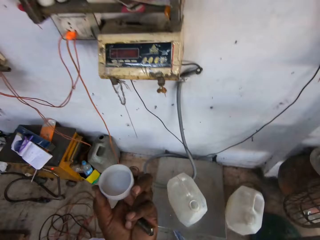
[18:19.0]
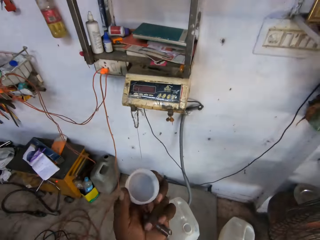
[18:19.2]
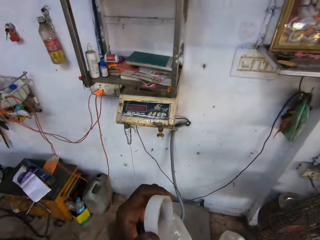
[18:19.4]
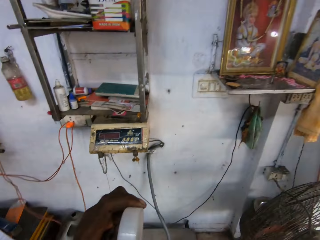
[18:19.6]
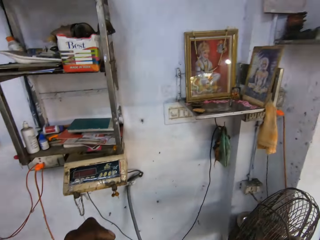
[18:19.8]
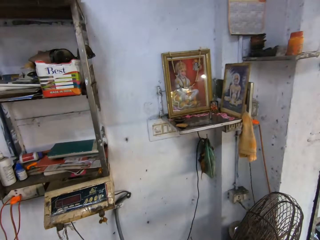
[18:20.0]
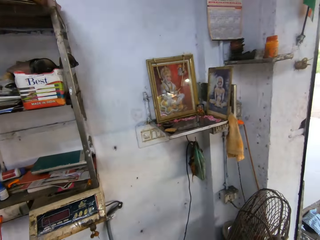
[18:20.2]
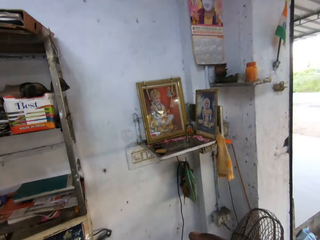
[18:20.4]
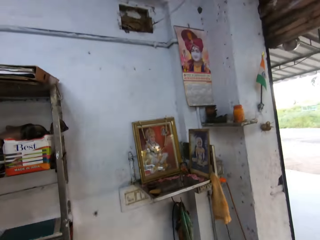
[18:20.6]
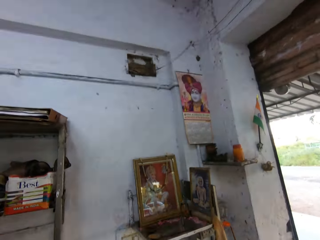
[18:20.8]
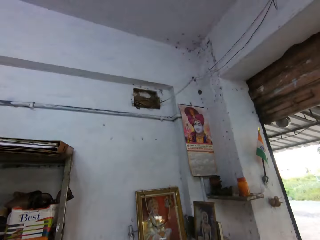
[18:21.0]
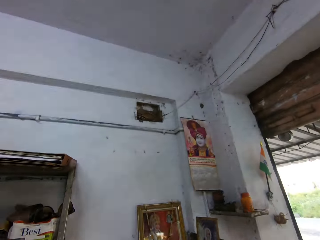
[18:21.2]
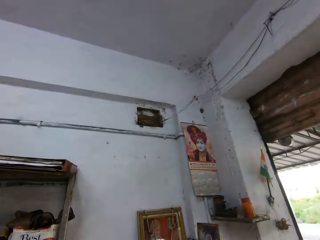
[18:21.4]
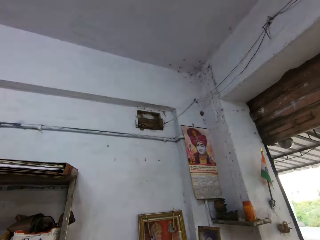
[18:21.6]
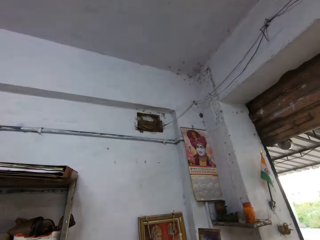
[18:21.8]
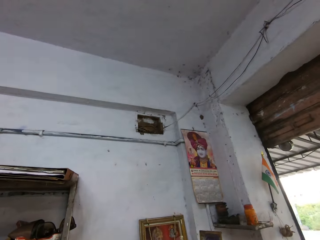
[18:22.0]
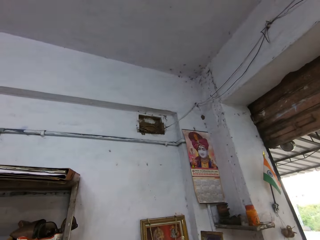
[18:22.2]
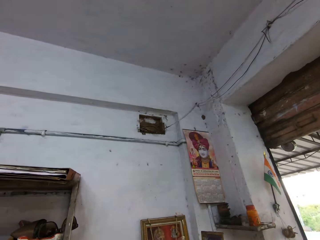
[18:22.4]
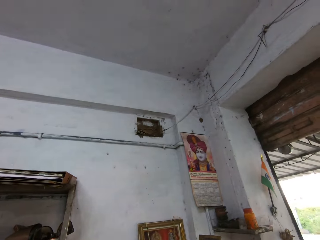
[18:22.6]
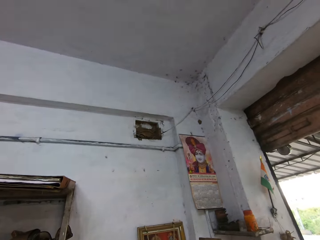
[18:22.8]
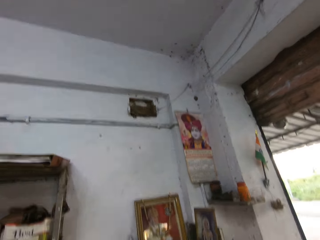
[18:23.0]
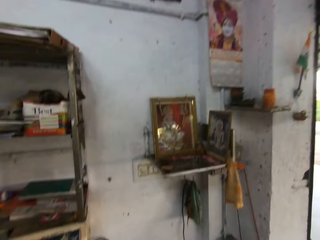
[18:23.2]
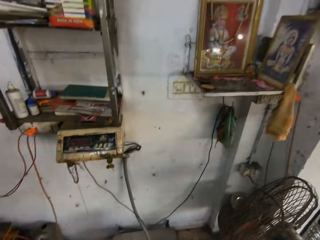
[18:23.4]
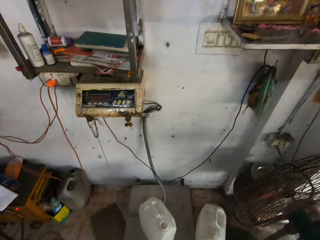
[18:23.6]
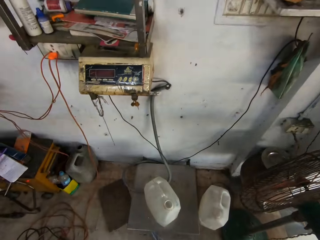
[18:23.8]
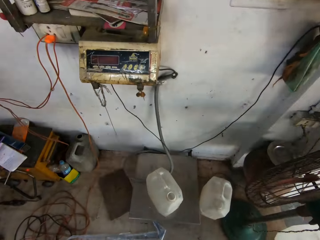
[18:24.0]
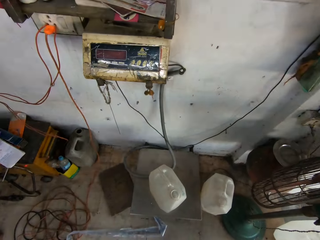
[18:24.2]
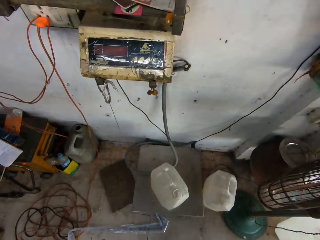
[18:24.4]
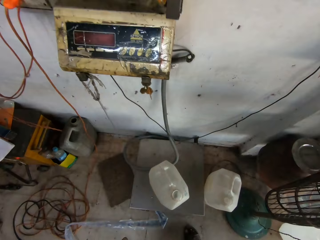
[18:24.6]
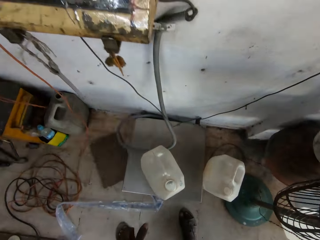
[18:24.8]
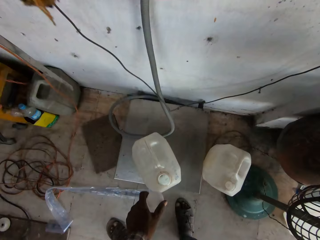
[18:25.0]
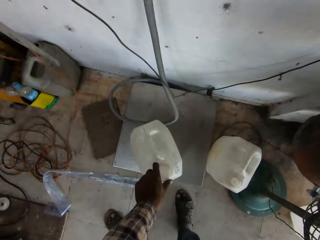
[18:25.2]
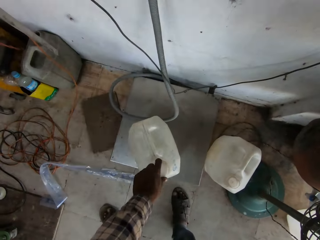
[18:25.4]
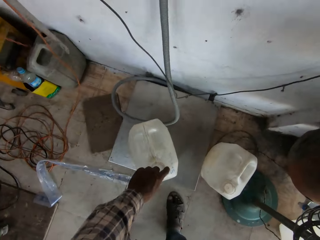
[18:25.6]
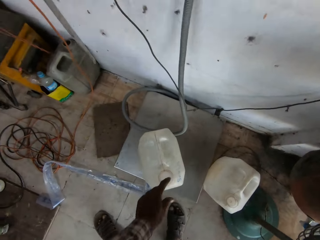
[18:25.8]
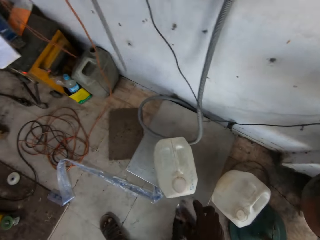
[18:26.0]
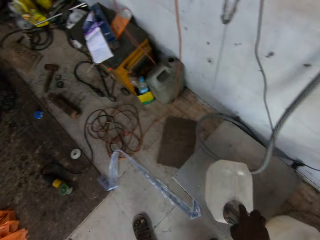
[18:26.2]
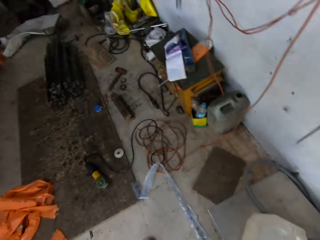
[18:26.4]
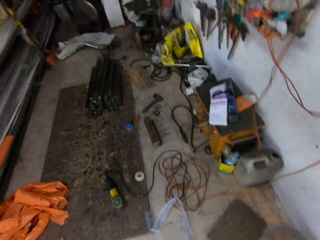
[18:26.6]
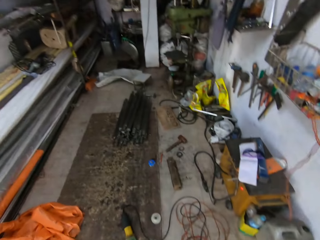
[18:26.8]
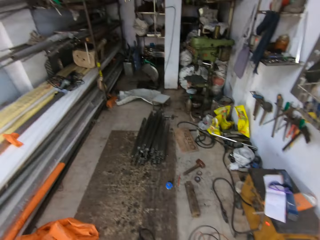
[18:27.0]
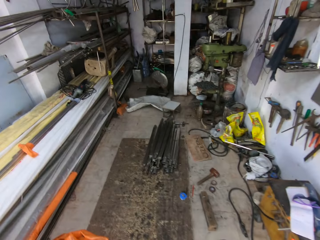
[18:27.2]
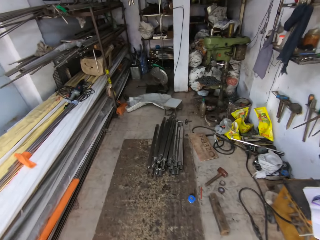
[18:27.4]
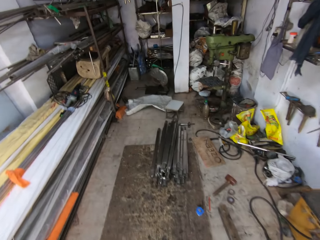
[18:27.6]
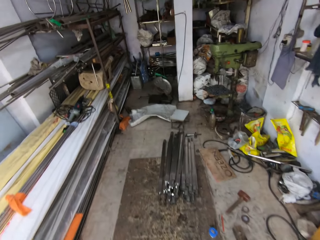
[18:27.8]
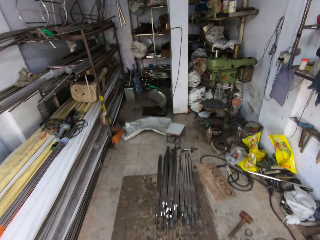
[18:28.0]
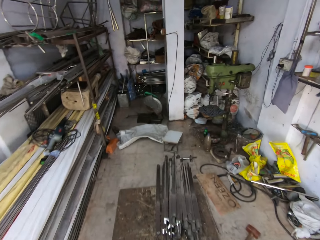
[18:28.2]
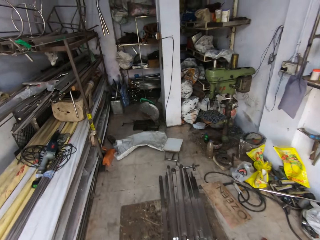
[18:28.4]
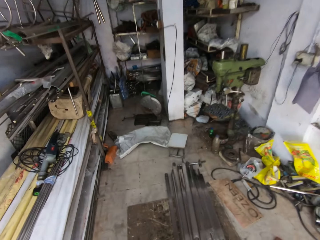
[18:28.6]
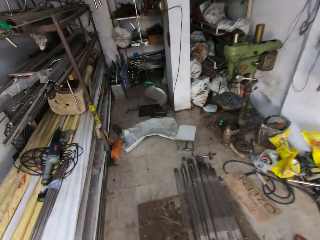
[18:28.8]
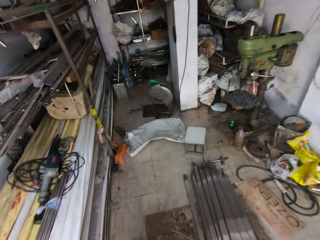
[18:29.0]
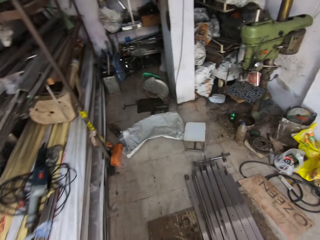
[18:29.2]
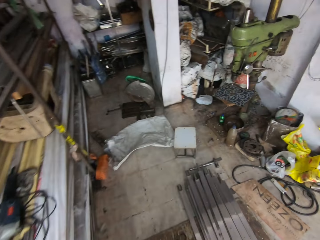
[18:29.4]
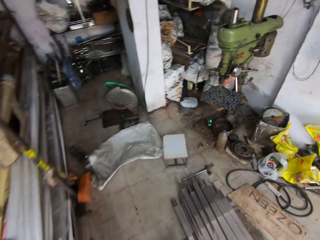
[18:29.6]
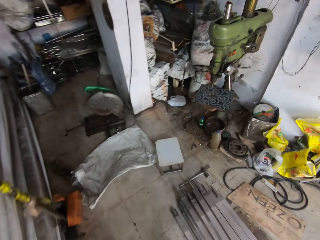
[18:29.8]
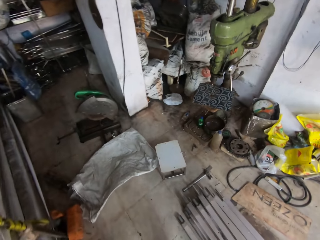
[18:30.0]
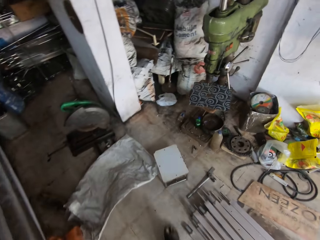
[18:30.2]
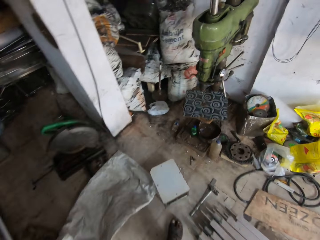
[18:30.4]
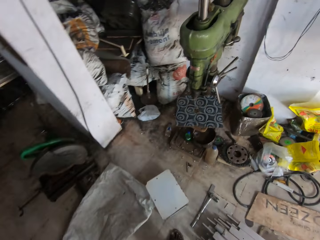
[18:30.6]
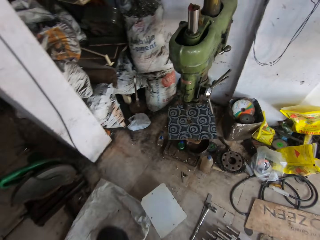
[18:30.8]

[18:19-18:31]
The camera wearer lifts the cup up and lifts the lid up. He holds the lid of the keg with his left hand. He drinks water. He looks around. He bends down. He replaces the lid of the keg with his left hand. He moves the cup down and moves his hand up. He places the cup on the keg with his right hand. He turns aside. He walks.

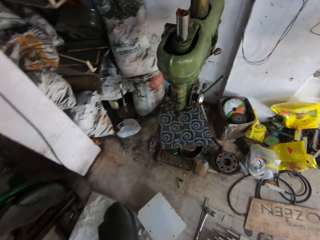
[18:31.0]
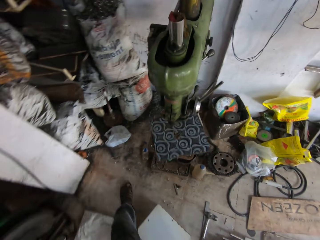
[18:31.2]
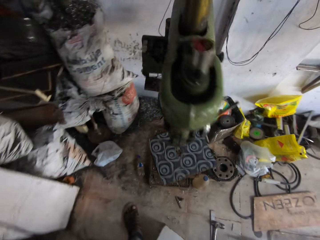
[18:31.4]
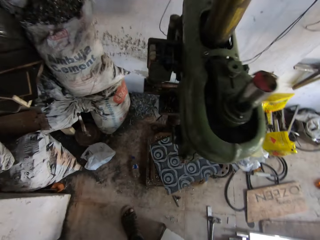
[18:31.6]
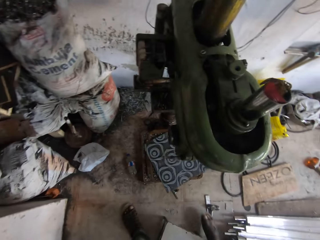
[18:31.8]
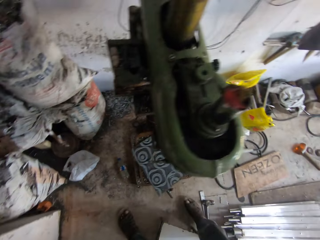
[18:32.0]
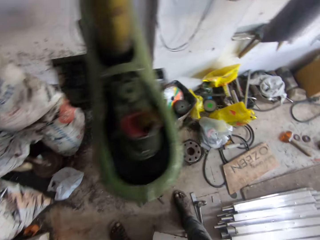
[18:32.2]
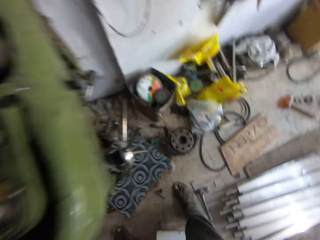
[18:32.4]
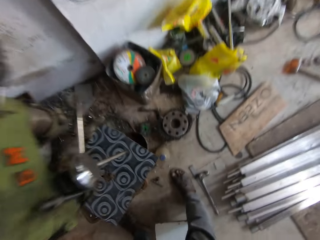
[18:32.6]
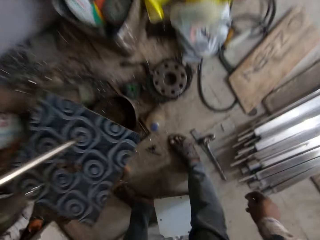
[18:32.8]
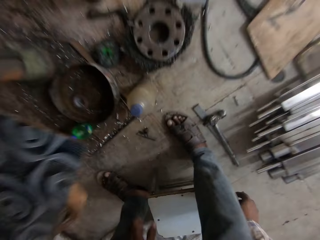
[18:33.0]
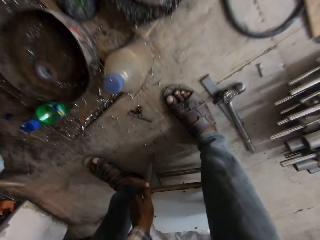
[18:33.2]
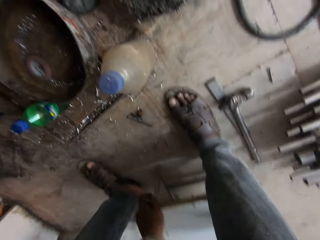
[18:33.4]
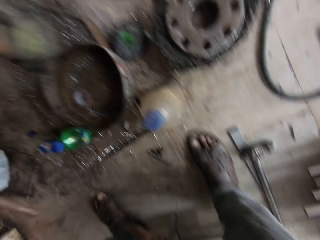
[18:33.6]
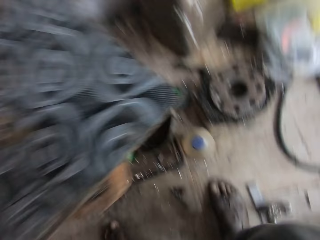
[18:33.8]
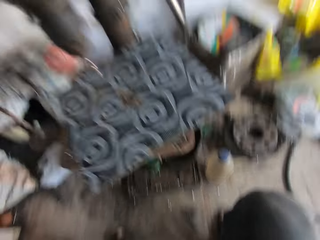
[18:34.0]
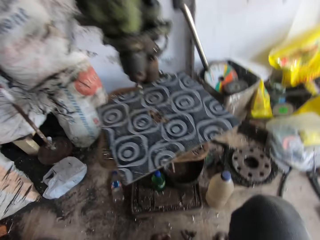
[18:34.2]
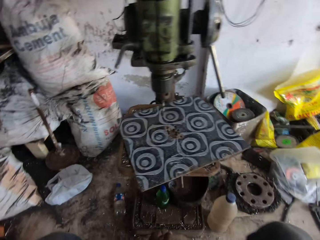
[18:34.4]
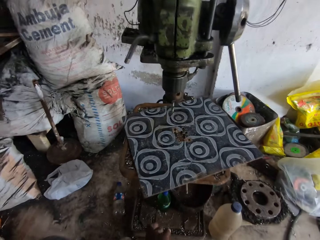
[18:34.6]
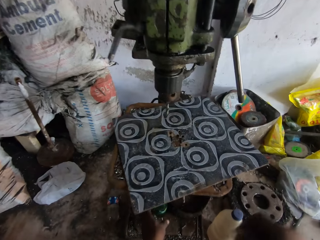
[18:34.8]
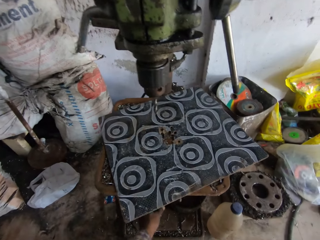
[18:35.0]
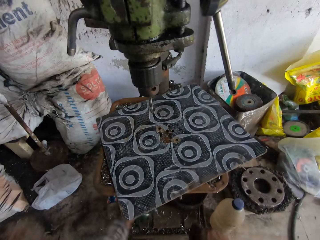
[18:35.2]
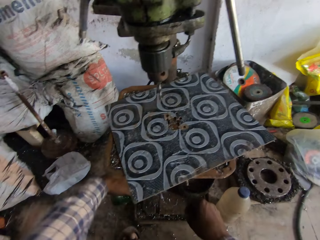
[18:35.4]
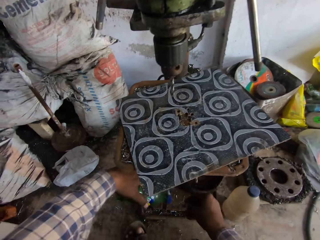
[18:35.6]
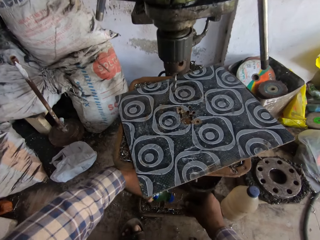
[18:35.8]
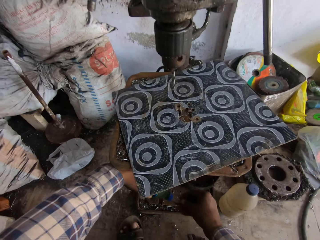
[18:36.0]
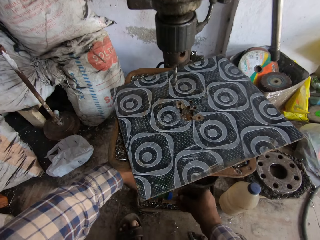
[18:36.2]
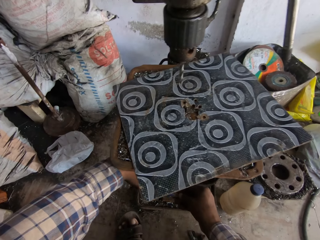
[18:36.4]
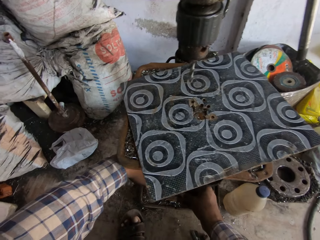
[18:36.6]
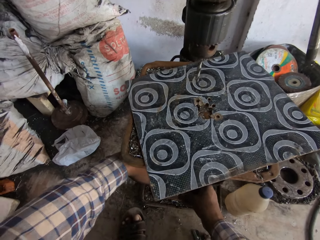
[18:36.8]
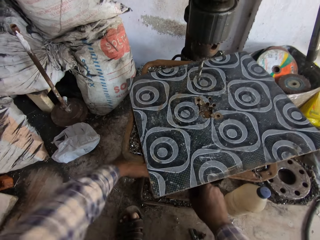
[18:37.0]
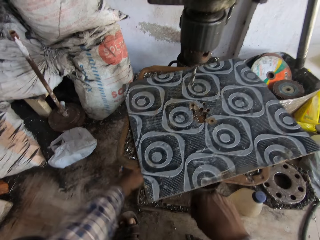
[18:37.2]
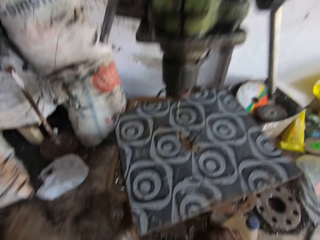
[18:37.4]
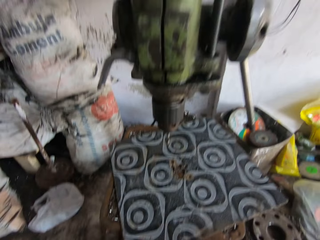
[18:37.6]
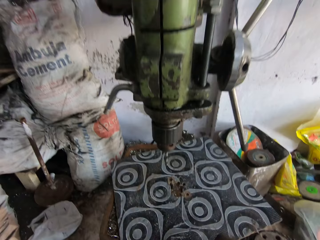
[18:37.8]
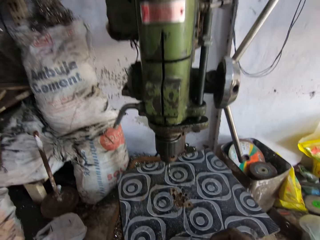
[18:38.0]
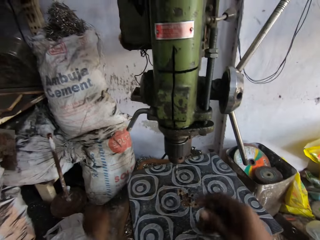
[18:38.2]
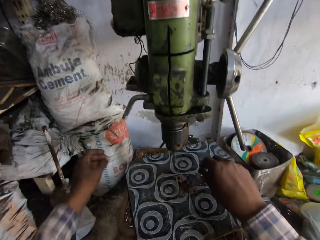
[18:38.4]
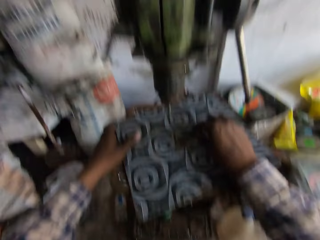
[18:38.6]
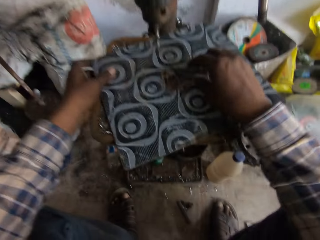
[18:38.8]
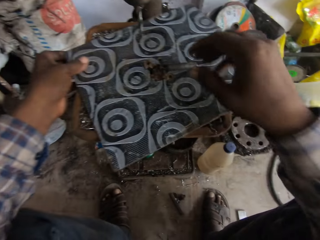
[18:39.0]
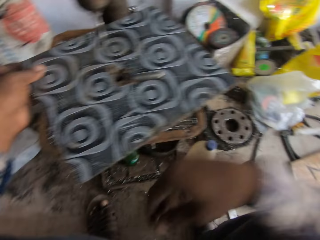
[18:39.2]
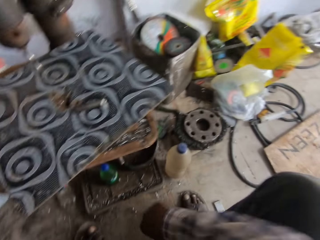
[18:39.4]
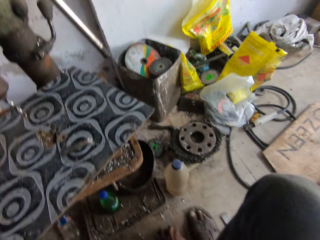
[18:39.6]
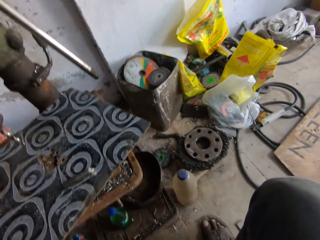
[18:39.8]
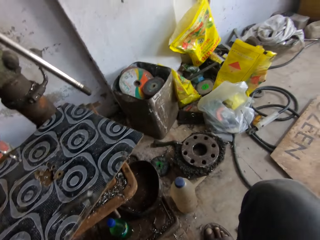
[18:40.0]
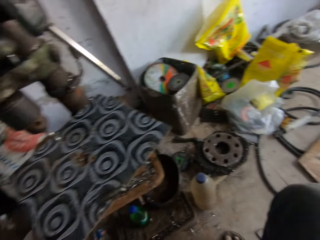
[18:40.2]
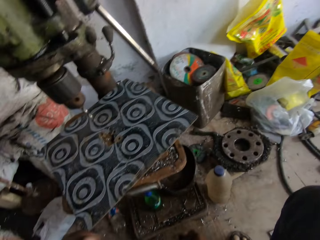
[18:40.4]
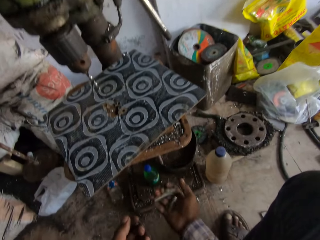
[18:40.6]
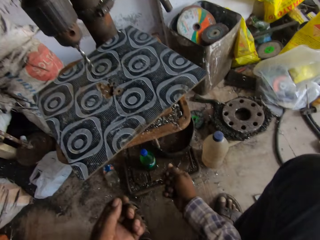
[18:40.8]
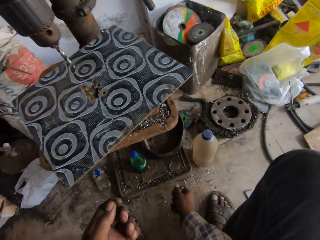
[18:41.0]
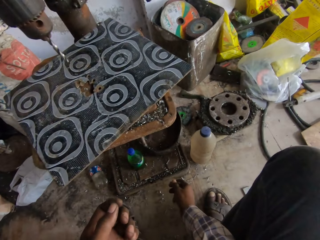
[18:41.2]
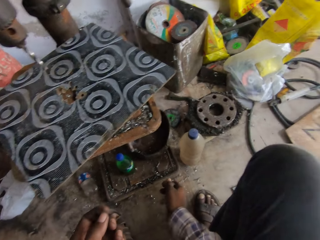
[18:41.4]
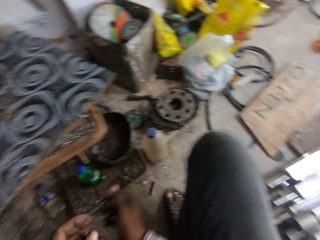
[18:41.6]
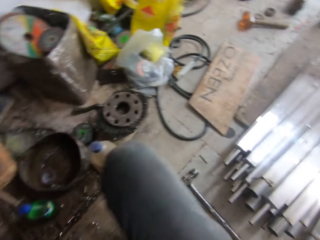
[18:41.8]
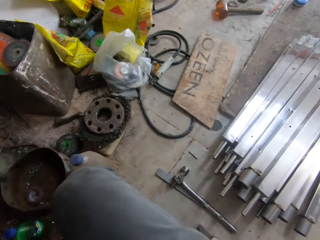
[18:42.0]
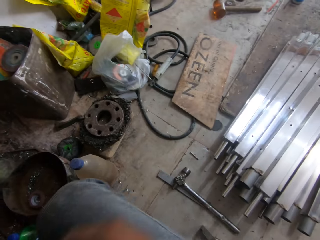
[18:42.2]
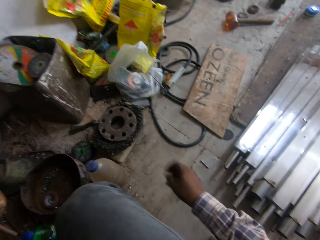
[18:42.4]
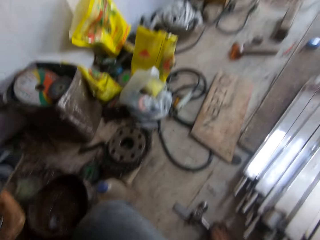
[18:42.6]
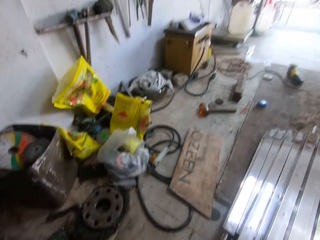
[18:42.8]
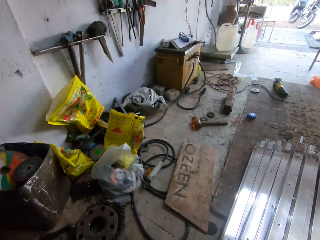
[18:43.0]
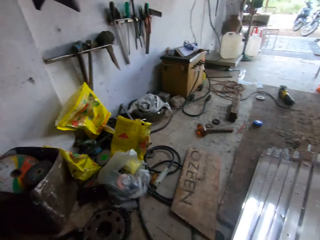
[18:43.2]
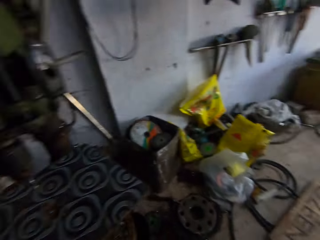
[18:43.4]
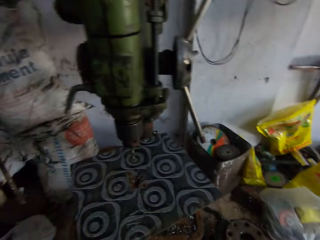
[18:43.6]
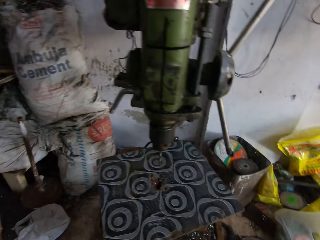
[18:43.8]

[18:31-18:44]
The camera wearer bends down. He moves a stool on the ground with both hands. He holds the stool. He sits in the stool. He moves his hand forward and lifts a bottle. He pours oil on a metal. He moves the metal forward. He pours some water from the bottle in his left hand on his right hand. He moves the bottle down and lifts the metal up. He drops the piece of metal on a table with his right hand. He holds a mat. He moves his hand up and moves his hand down. He catches the metal piece from the table with his right hand. He drops the metal down. He looks around. He moves his hand down.
